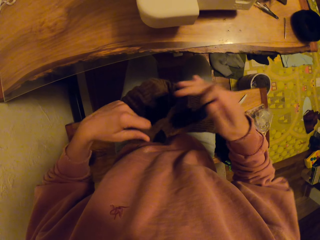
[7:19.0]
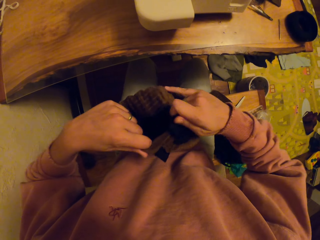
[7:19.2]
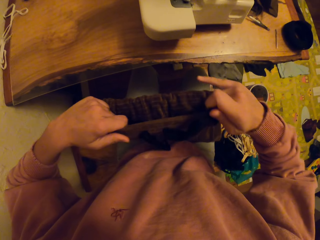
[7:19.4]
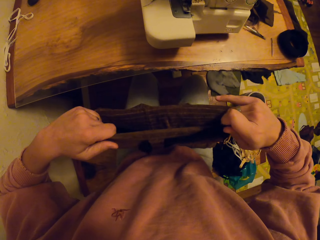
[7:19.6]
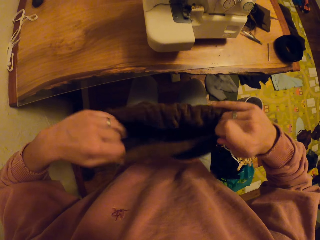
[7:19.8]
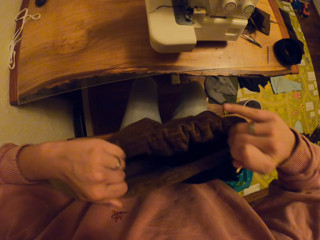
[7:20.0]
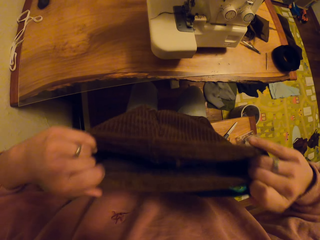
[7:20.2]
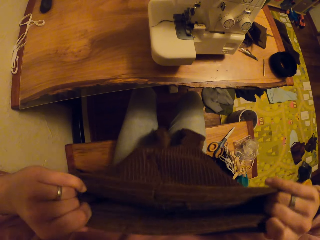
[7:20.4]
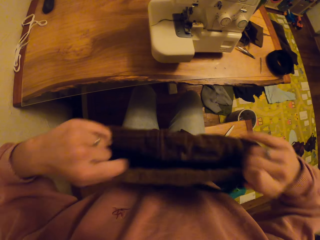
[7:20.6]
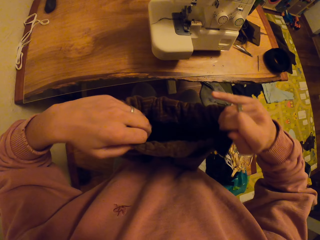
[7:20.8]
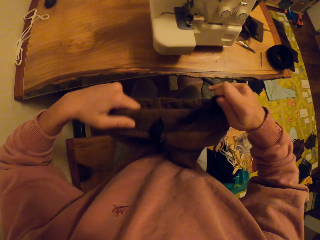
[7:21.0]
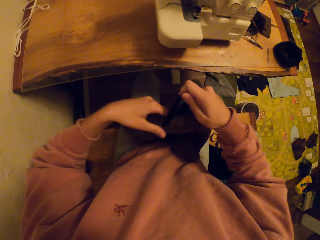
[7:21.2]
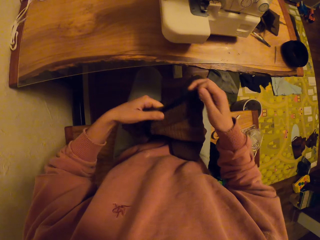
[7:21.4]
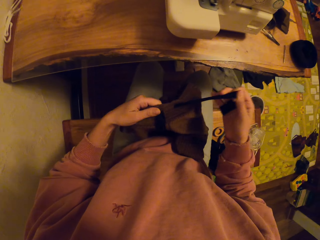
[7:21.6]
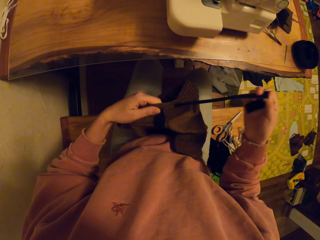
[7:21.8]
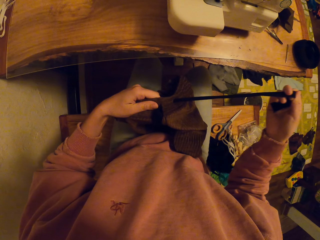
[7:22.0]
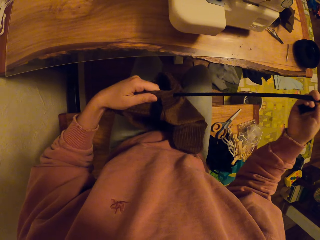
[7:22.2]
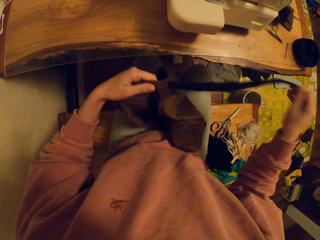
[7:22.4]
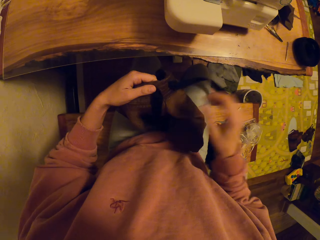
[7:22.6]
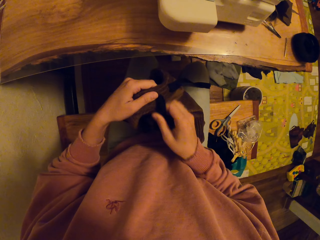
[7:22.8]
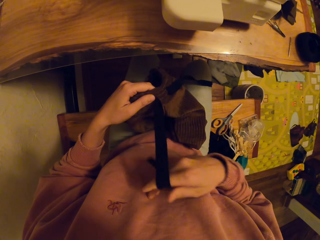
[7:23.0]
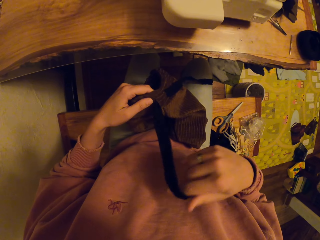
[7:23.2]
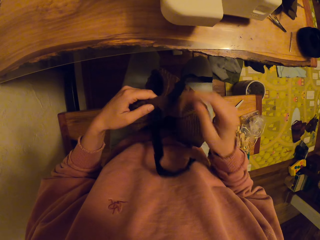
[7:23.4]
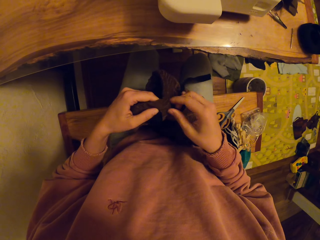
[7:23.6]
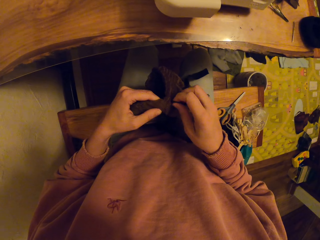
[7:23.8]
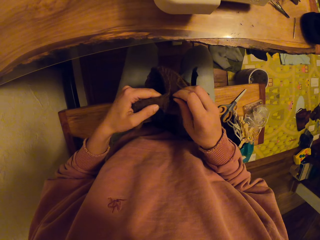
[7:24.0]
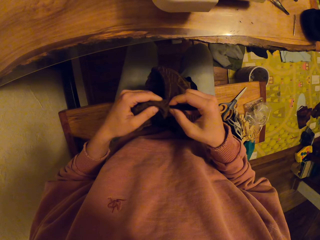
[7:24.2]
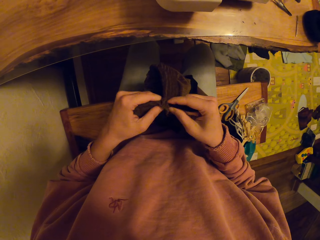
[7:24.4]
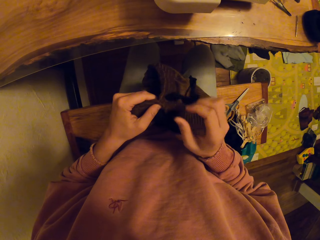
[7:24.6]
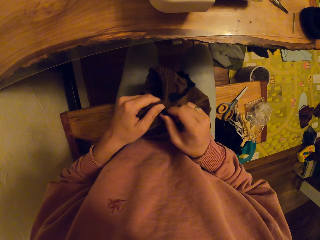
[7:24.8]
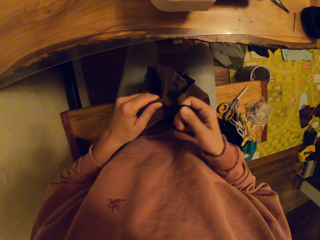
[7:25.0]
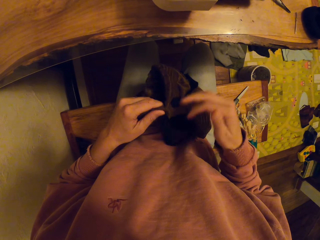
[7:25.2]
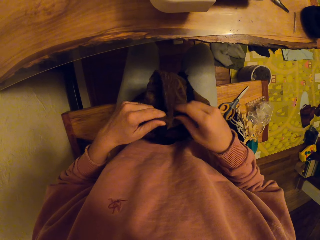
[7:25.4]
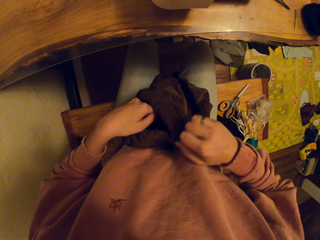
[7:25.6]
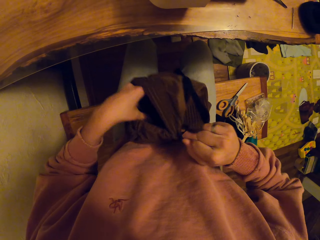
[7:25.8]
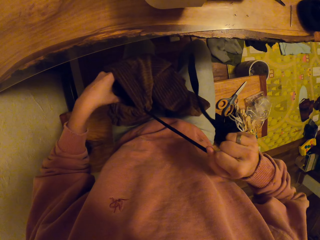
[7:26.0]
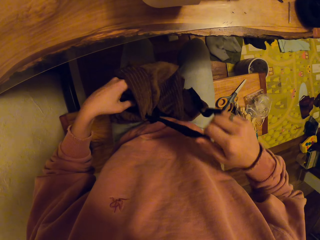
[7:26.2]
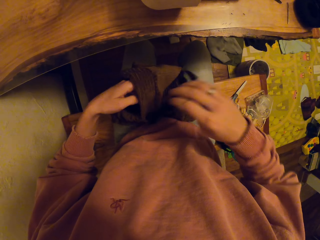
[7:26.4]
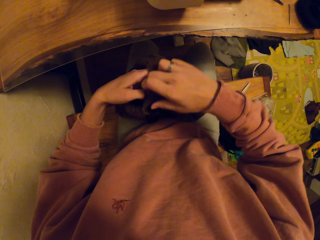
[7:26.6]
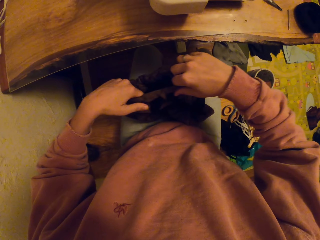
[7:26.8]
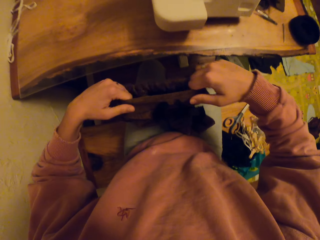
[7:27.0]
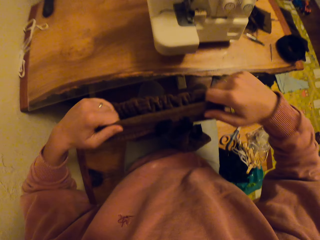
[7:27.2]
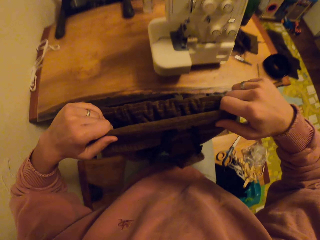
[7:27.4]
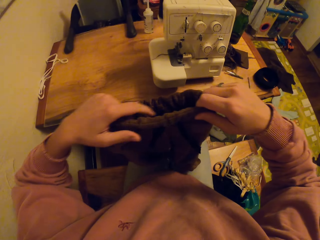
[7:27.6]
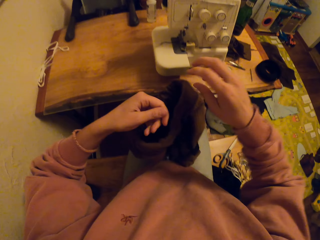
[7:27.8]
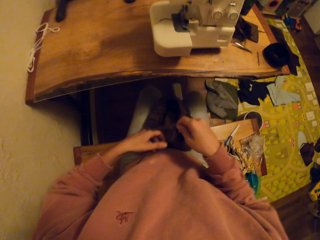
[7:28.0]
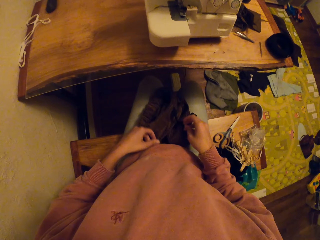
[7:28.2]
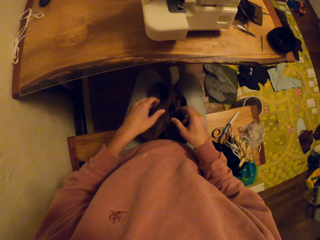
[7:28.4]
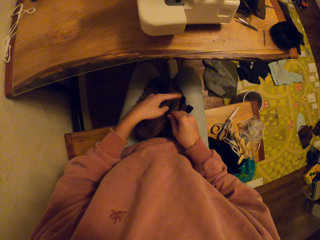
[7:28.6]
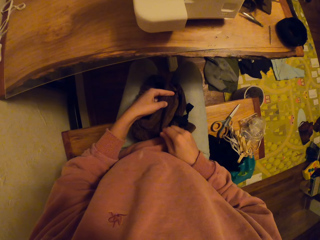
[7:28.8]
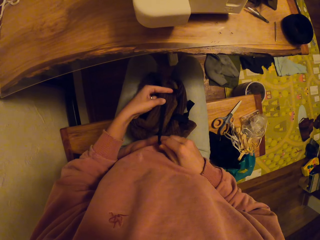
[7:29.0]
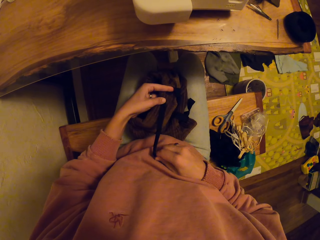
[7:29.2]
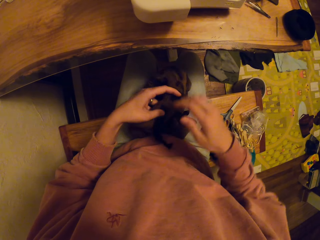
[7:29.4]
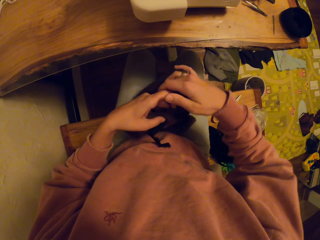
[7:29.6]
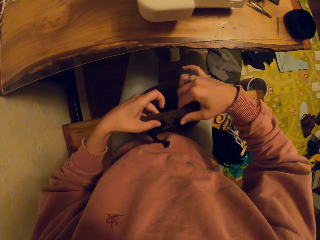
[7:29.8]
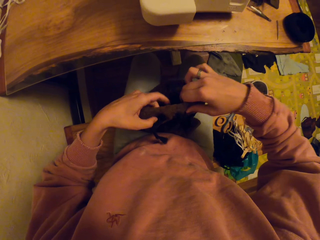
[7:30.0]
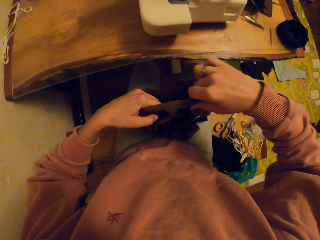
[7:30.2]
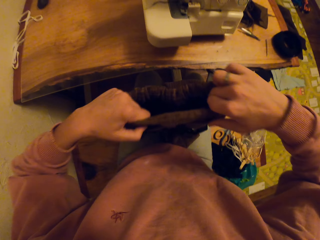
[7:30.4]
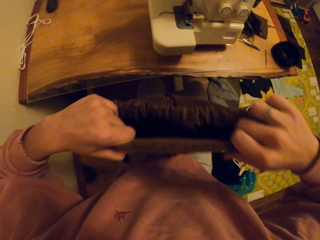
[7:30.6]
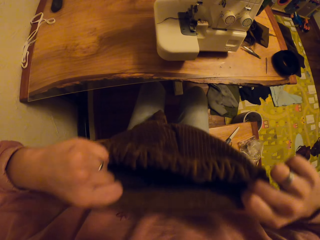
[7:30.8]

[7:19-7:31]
The camera wearer adjusts the trouser. She expands the cloth with her hand.

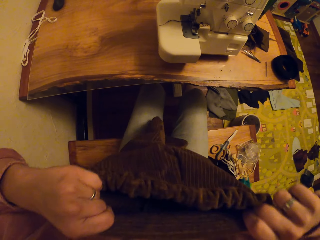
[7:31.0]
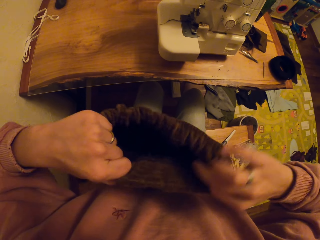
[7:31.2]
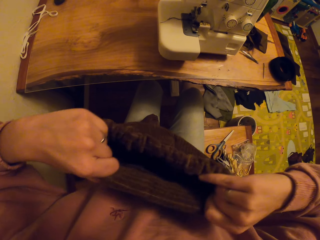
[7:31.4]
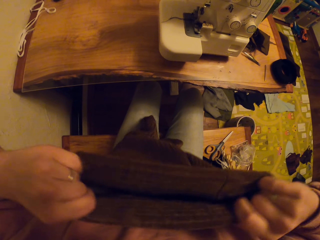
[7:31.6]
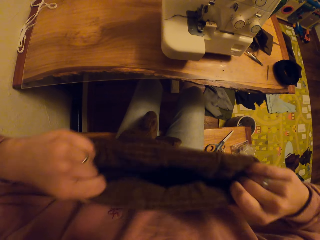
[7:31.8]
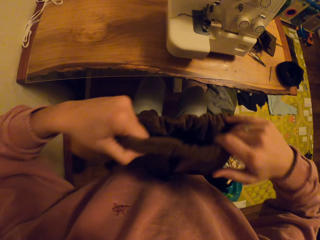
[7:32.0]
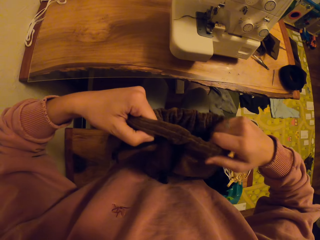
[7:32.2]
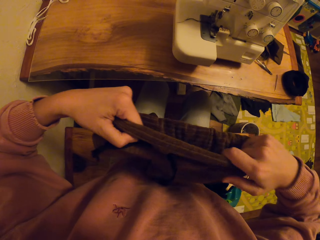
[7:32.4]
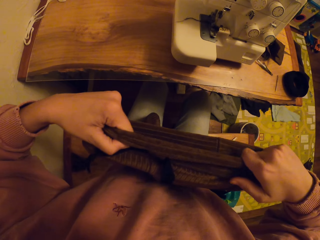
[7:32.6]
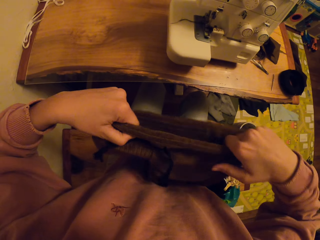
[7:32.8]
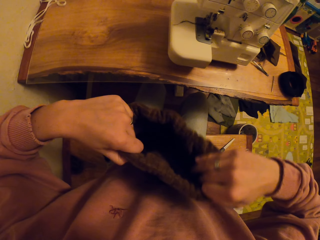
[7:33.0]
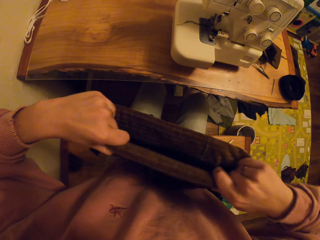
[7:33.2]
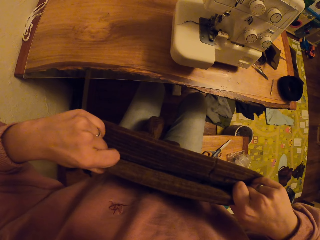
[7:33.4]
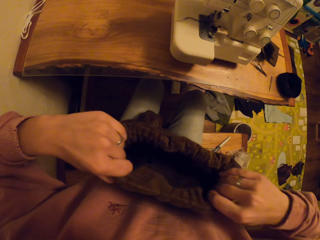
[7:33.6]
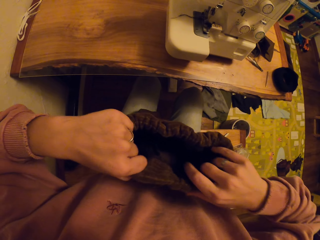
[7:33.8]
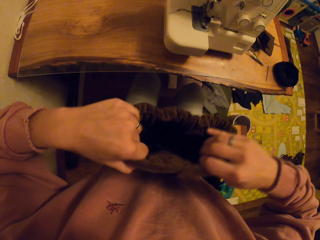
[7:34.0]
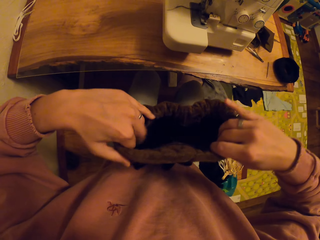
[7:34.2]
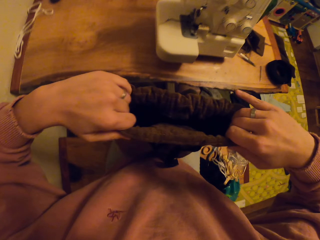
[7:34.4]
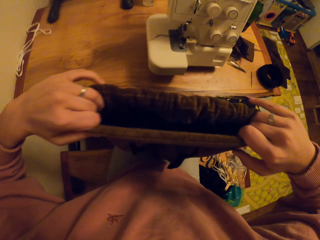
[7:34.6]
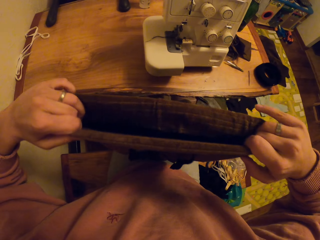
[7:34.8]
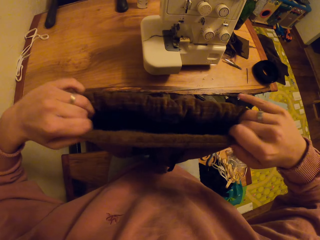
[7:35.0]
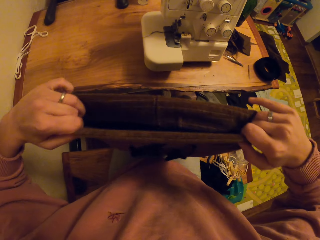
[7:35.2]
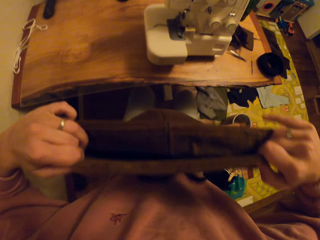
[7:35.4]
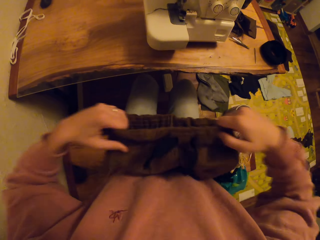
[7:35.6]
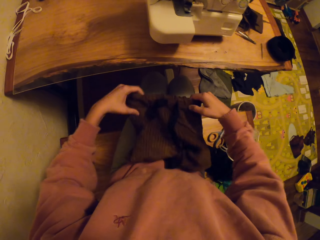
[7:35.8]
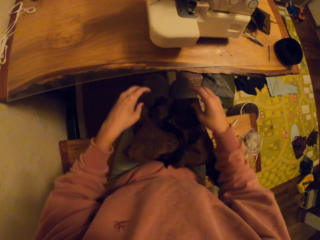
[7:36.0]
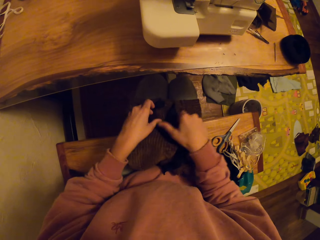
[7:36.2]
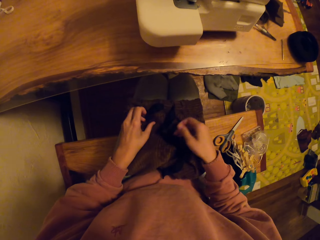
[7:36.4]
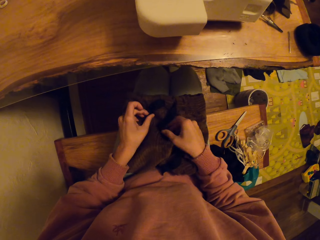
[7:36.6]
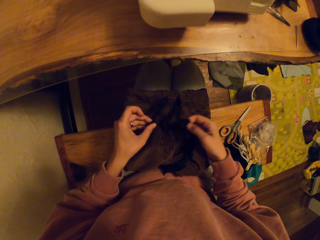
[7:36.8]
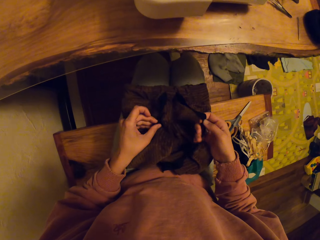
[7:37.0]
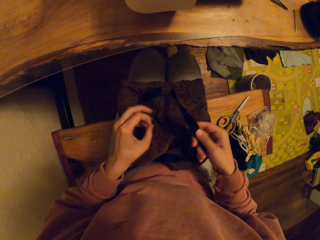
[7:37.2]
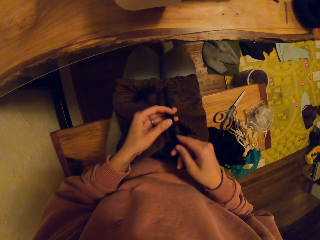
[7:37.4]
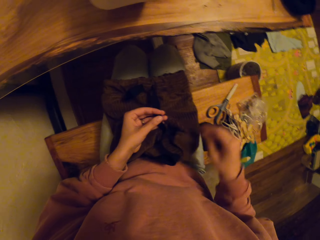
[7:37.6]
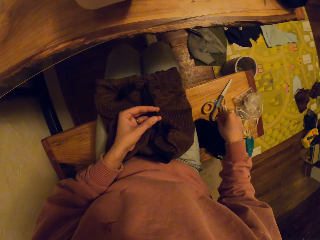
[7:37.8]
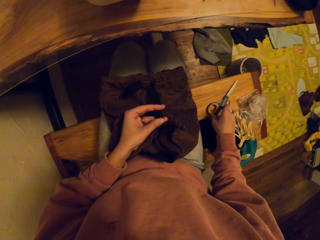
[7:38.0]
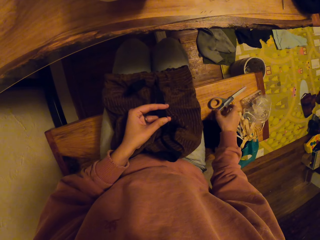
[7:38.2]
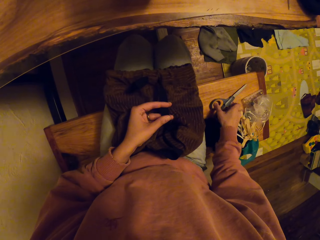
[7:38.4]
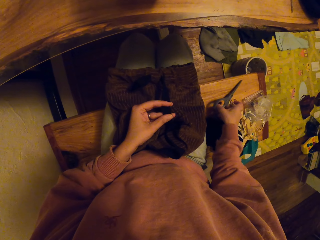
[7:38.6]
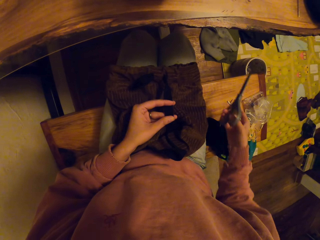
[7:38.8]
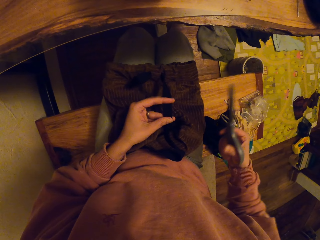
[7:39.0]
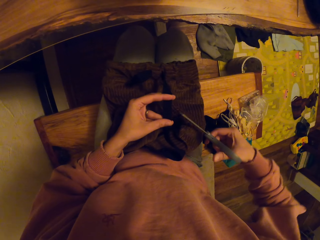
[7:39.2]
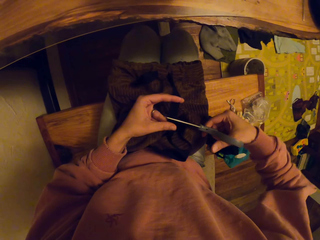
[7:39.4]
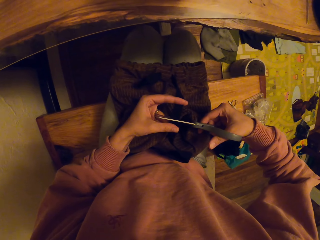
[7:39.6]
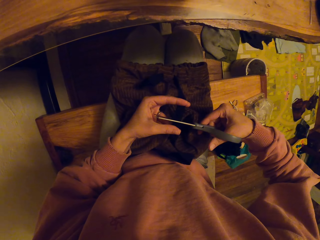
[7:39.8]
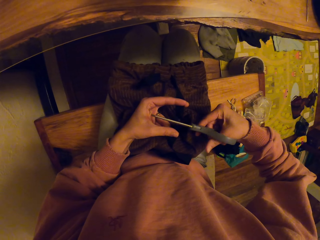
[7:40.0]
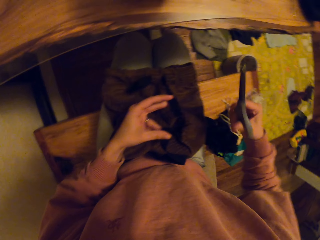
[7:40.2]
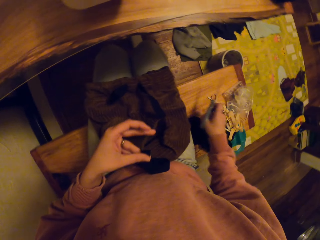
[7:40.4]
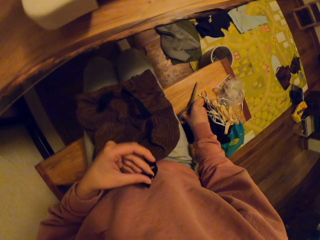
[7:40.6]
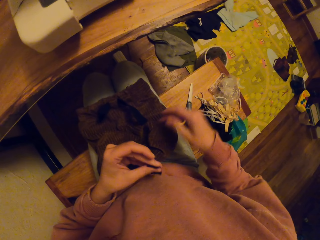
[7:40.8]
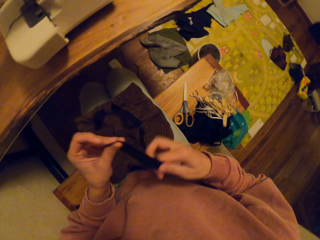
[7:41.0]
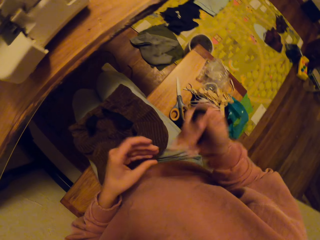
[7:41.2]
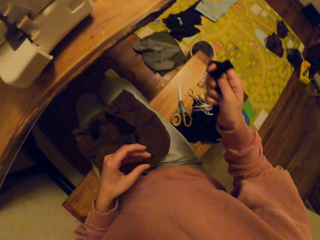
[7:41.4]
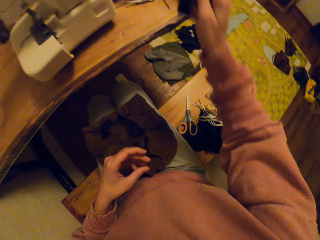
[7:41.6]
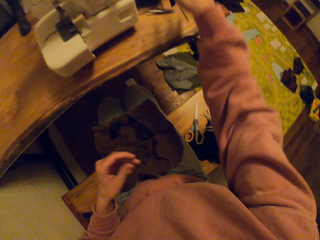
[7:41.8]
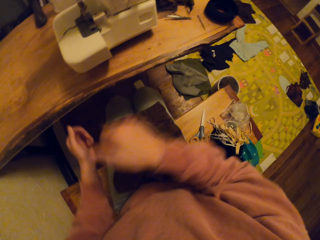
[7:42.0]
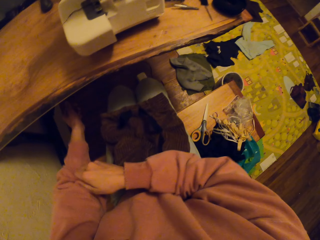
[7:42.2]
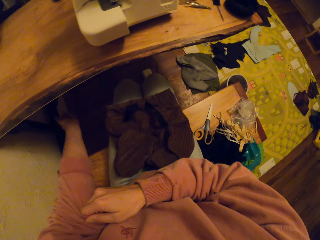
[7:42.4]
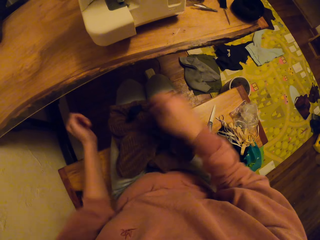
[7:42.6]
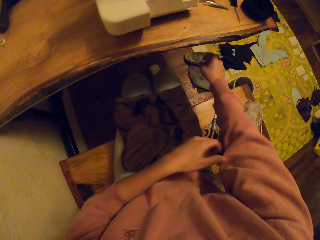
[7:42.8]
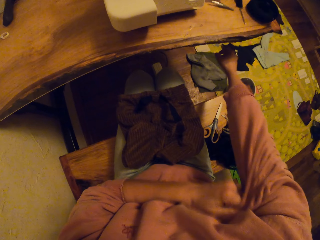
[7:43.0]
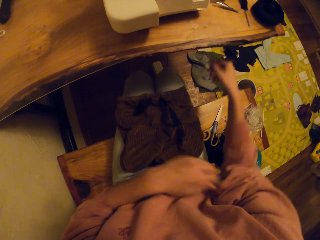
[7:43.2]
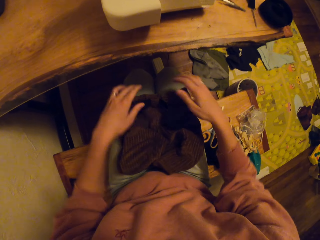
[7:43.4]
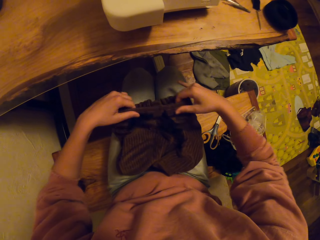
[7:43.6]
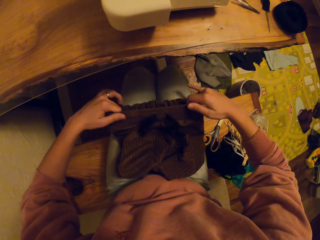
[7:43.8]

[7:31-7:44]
The camera wearer adjusts the trouser. They take the scissors on the bench and cut the yarn cord with the scissors. They put the scissors down, put the piece of cloth away, and pull up the sleeves.
